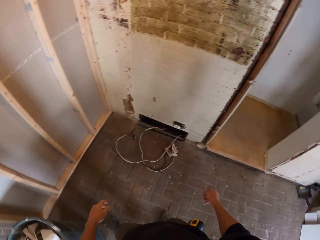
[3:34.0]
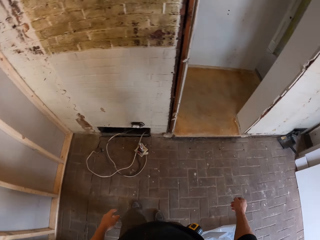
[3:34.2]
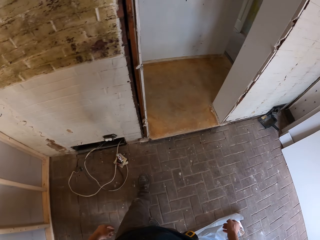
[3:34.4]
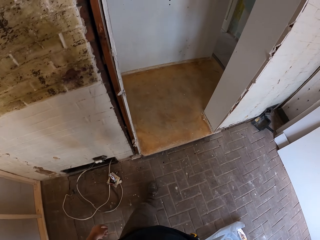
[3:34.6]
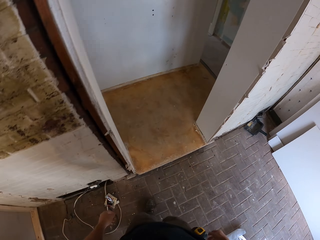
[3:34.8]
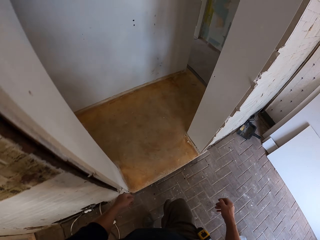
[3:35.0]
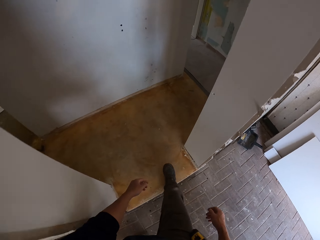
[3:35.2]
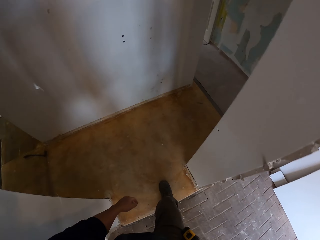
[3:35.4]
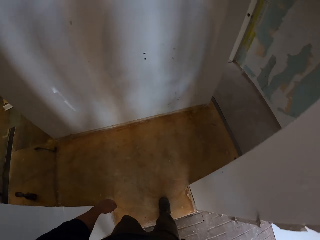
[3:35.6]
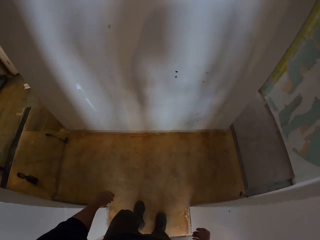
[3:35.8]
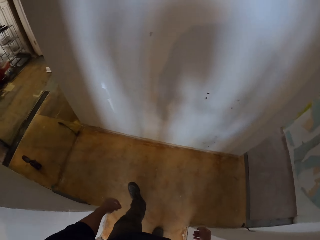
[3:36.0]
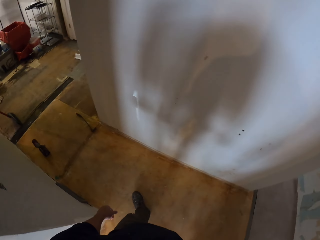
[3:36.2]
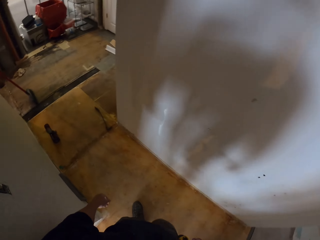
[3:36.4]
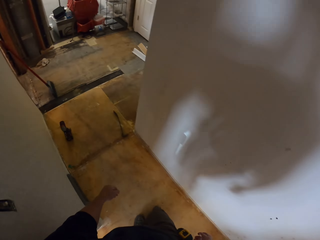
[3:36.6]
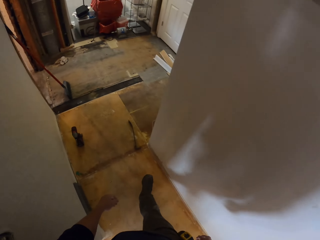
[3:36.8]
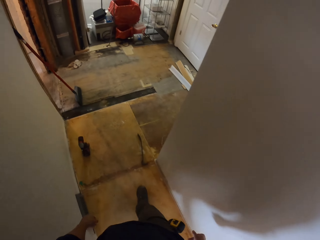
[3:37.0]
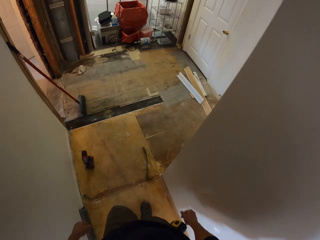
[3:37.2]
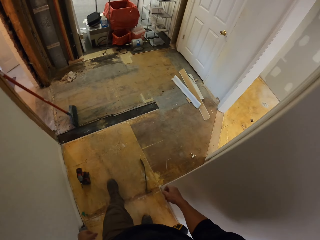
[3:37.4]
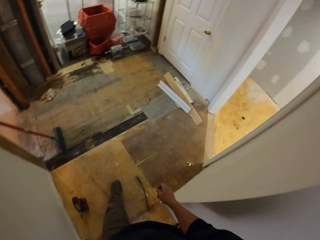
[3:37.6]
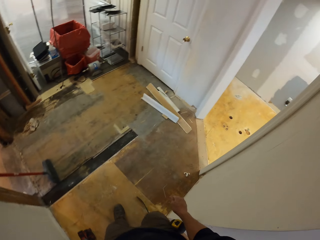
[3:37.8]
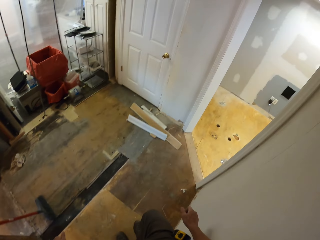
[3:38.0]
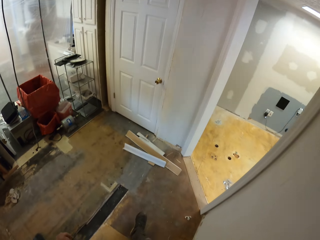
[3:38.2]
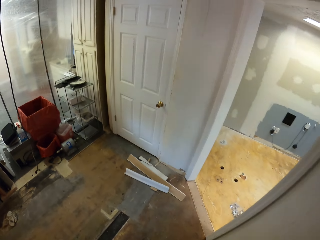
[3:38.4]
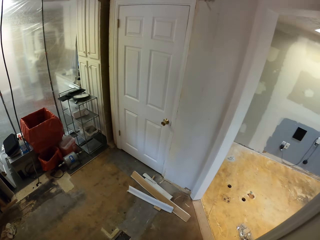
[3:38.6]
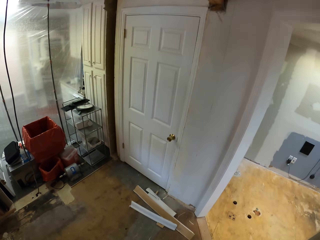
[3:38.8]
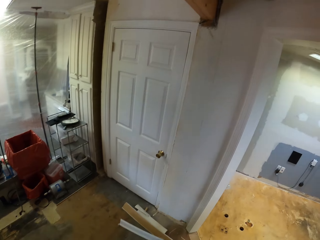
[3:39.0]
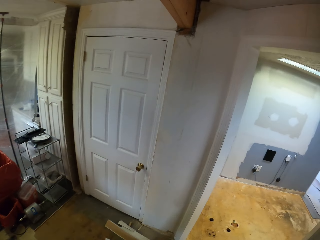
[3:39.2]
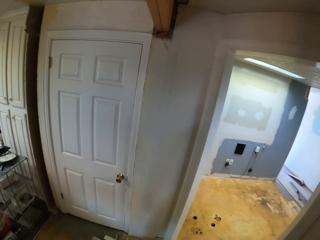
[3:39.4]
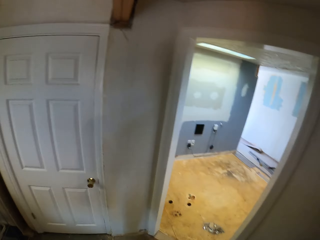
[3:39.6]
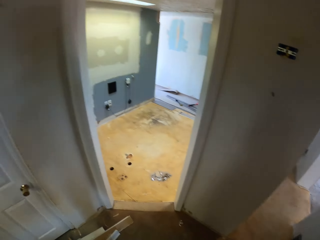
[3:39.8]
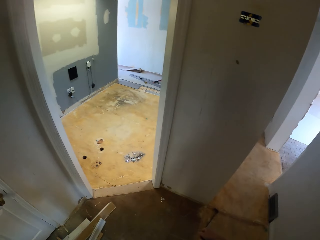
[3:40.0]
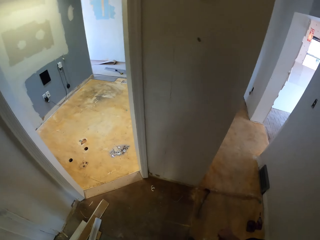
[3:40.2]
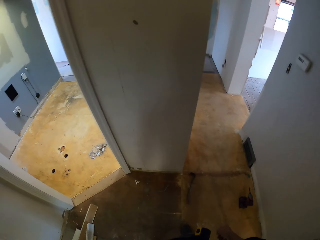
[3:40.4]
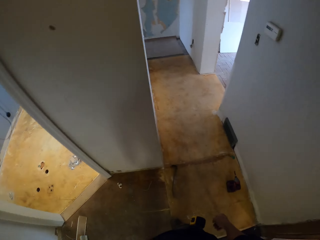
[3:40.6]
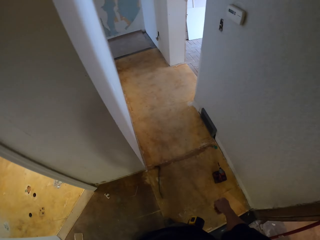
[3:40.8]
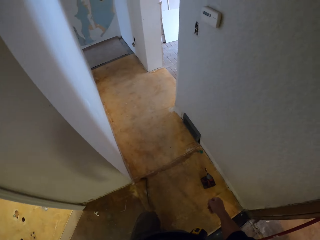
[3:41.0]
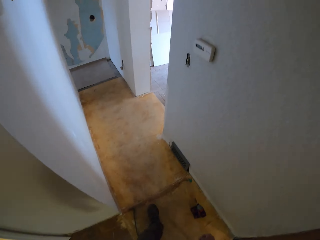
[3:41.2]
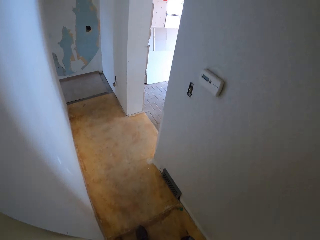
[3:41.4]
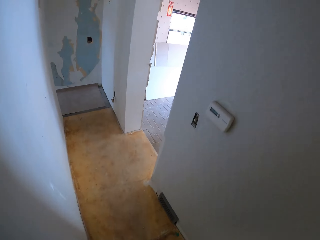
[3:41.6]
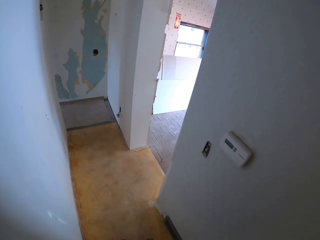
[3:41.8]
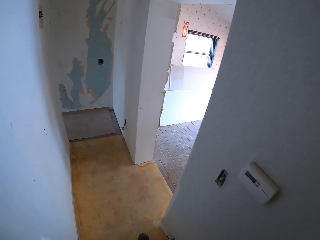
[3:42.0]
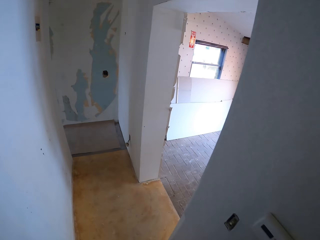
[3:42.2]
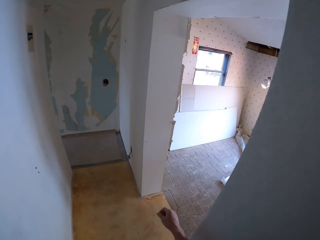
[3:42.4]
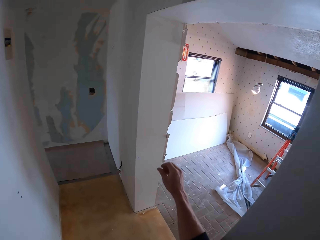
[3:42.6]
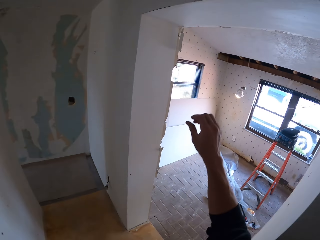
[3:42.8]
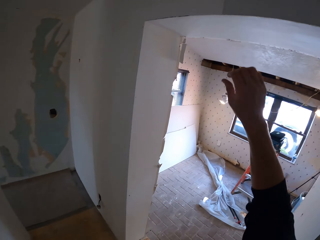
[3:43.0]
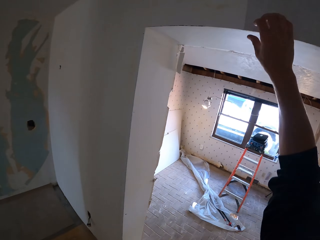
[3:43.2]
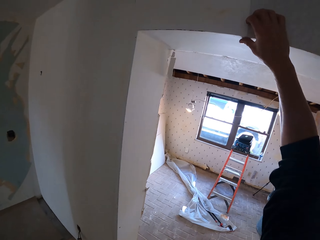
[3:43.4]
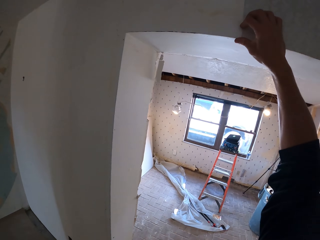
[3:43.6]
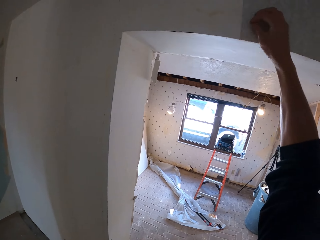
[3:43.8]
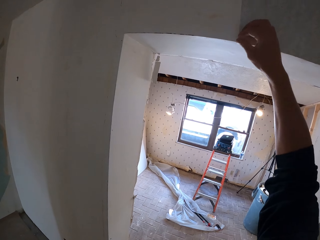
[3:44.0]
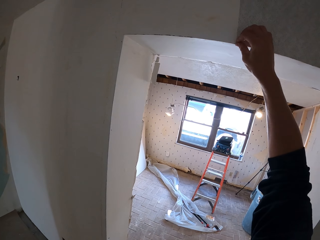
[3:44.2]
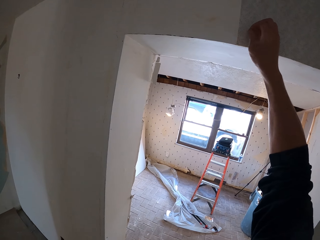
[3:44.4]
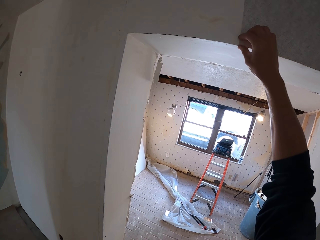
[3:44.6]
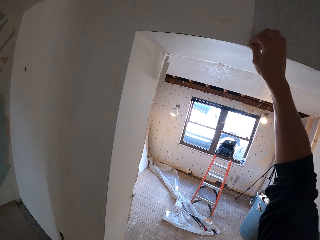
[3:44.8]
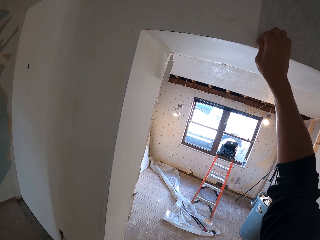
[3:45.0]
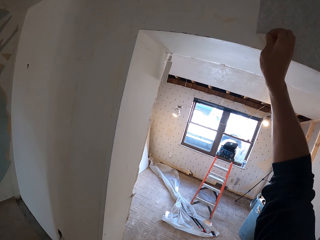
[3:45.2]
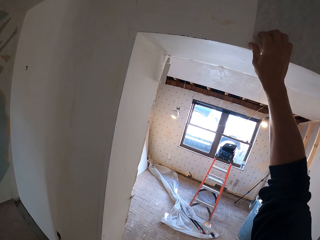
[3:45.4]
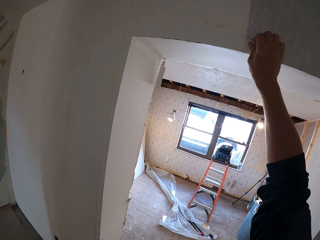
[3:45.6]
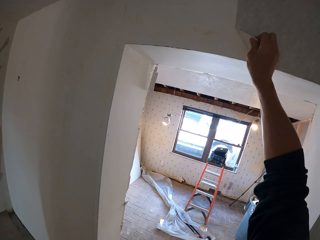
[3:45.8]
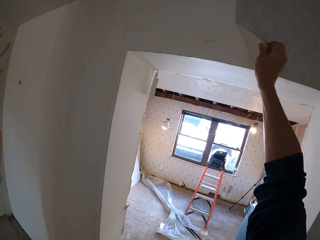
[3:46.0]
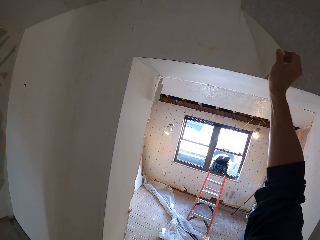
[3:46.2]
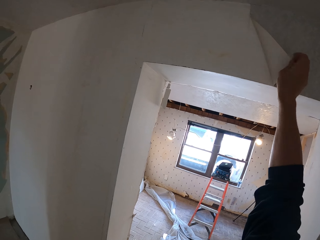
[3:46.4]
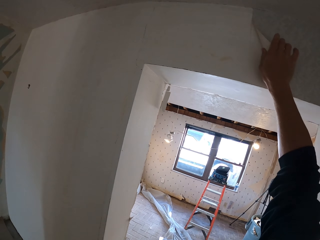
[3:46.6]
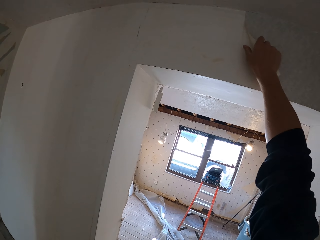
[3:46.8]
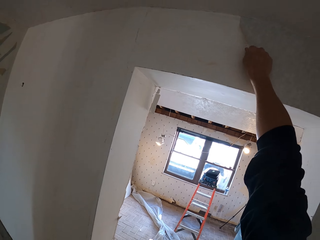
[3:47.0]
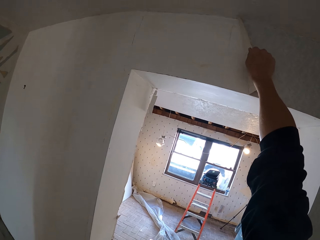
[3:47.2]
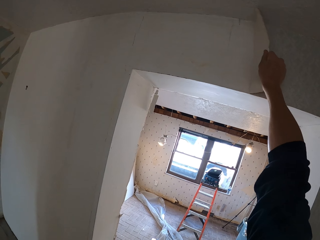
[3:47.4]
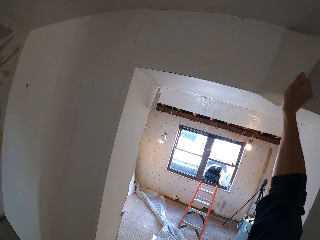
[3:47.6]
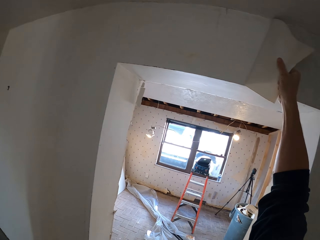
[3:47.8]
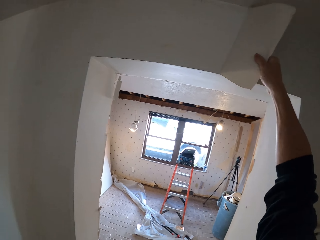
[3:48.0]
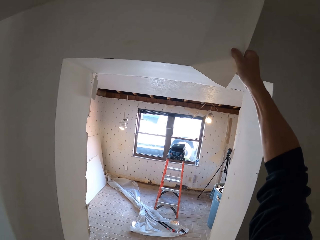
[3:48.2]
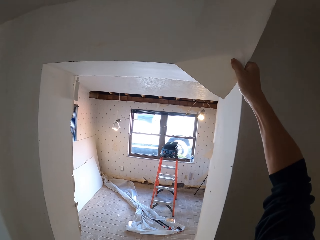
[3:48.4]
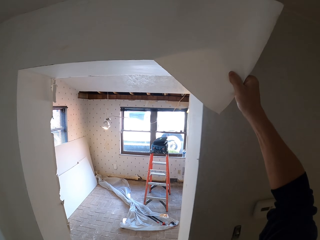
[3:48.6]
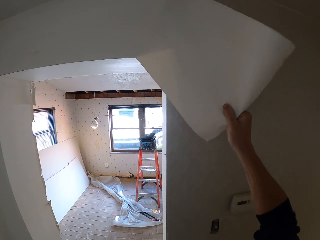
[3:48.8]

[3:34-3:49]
The camera wearer walks out of the room. He walks along the corridor, walks towards the wall, turns away from the wall and walks along the corridor. He lifts his hand. He peels the wallpaper.

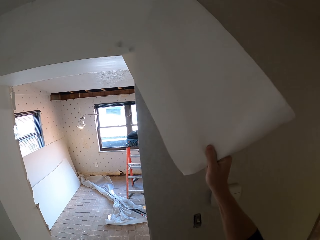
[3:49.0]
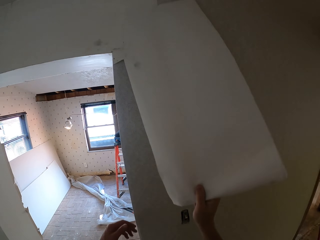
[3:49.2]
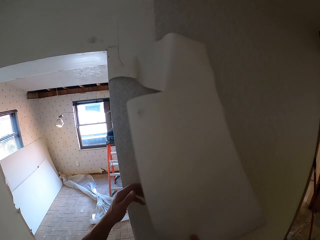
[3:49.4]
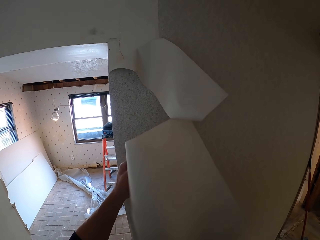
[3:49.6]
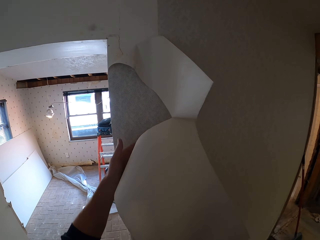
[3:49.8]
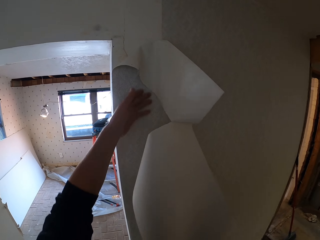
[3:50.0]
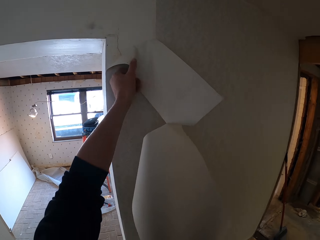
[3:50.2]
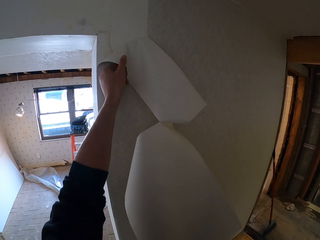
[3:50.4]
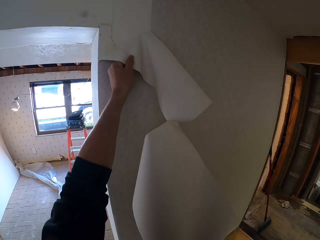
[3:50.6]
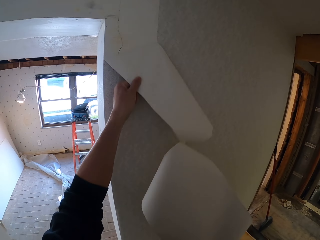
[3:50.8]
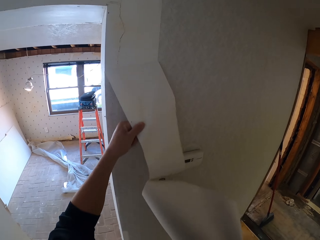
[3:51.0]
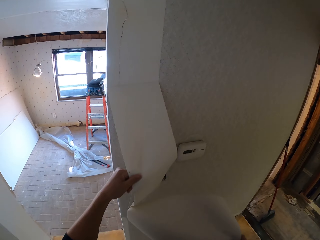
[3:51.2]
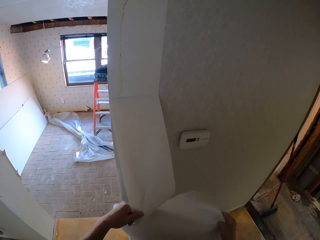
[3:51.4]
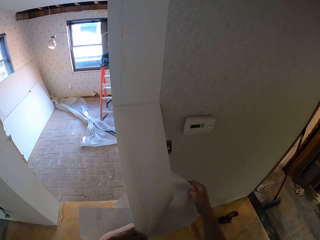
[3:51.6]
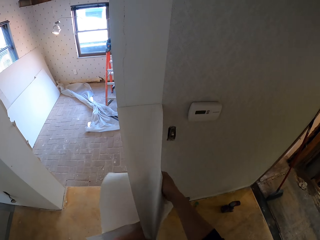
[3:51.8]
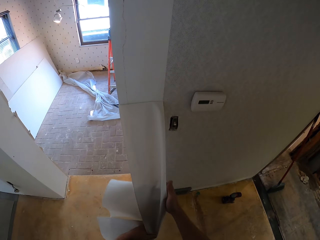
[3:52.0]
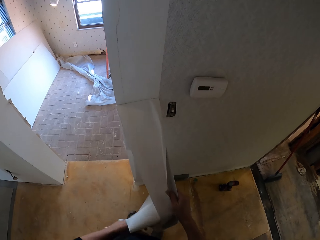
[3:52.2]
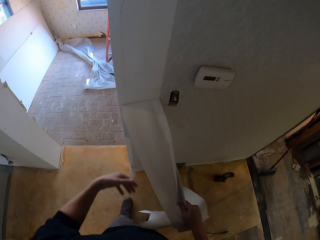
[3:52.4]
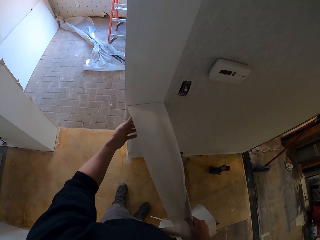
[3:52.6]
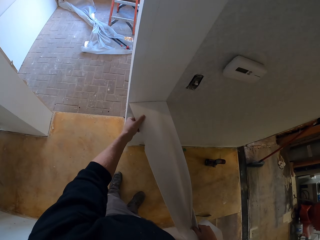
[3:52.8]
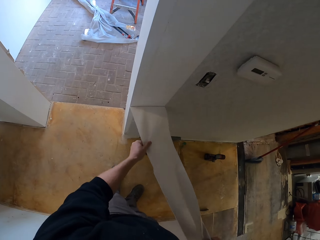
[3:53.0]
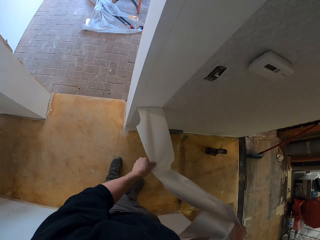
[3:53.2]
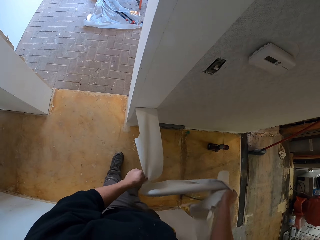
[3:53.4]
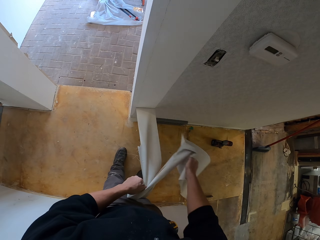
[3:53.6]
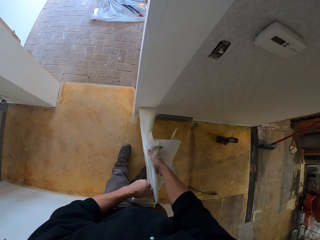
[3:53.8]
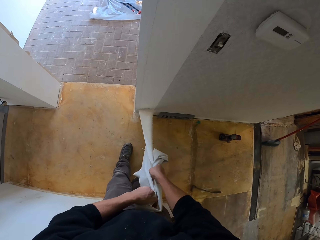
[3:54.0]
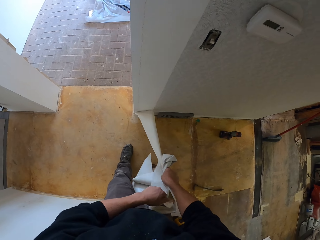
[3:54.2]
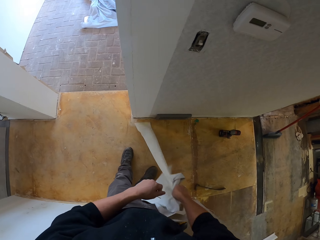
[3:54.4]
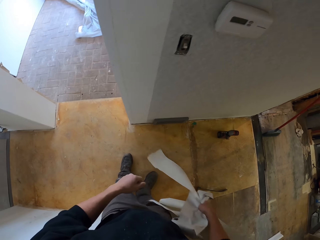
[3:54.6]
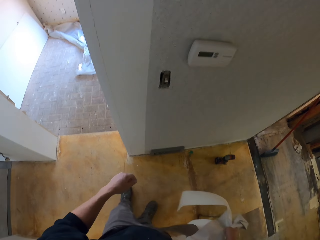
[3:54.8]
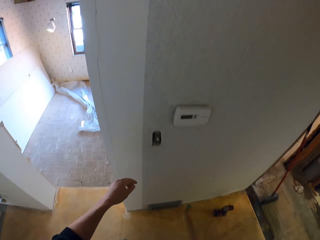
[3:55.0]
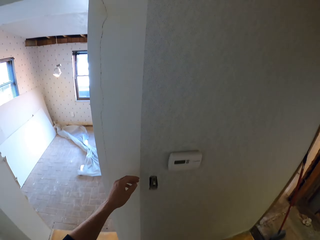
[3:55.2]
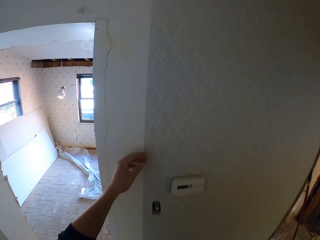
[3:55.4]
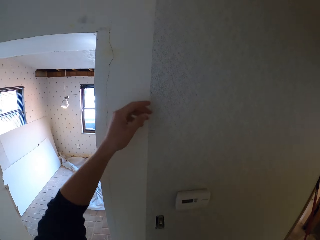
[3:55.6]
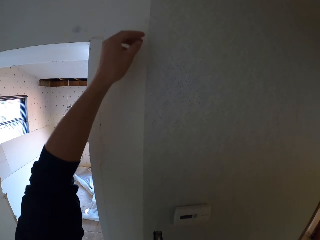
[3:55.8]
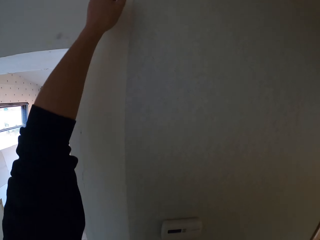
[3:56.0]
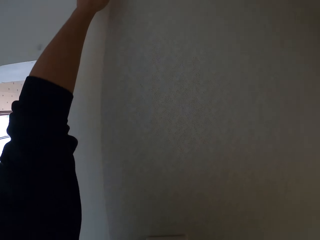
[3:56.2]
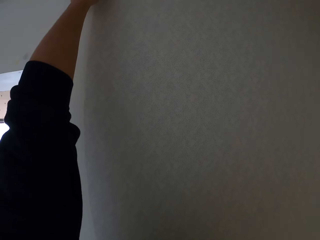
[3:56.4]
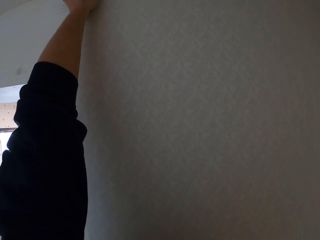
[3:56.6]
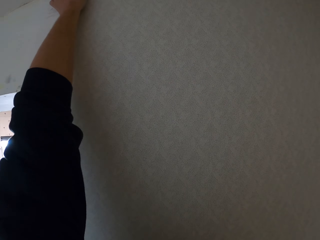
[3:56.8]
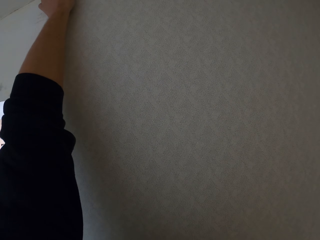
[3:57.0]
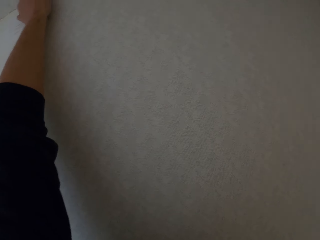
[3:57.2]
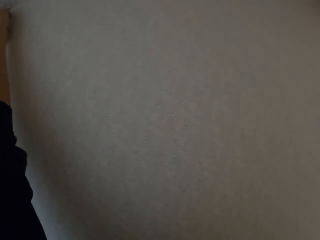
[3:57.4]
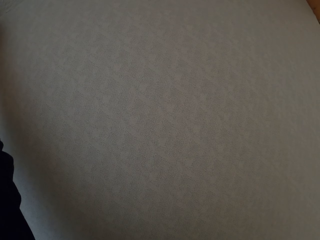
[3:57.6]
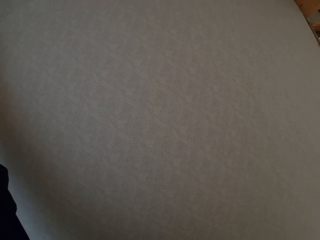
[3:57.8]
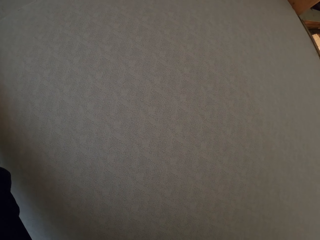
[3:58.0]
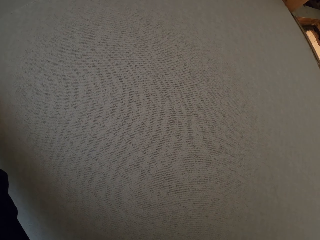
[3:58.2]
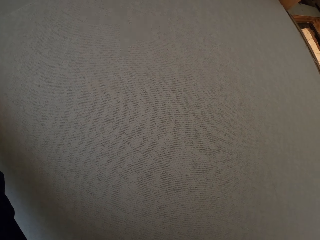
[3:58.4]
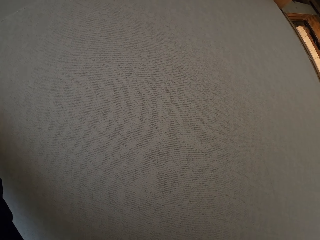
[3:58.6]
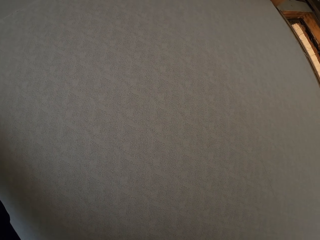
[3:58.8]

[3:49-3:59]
The camera wearer peels the wallpaper and holds the wallpaper. He lifts his hand. He peels the wallpaper.
